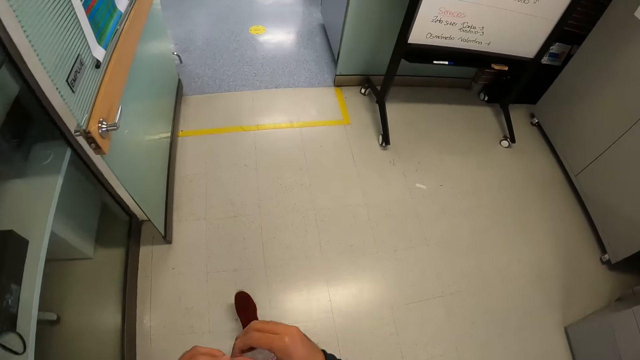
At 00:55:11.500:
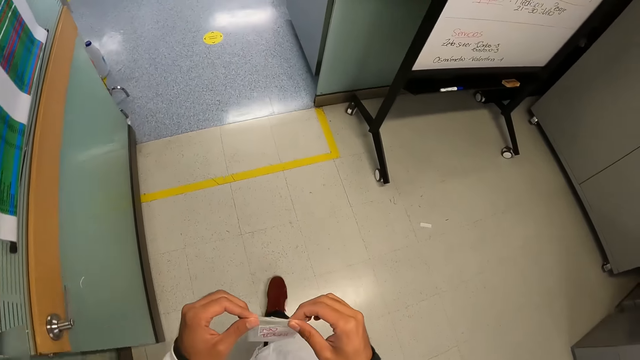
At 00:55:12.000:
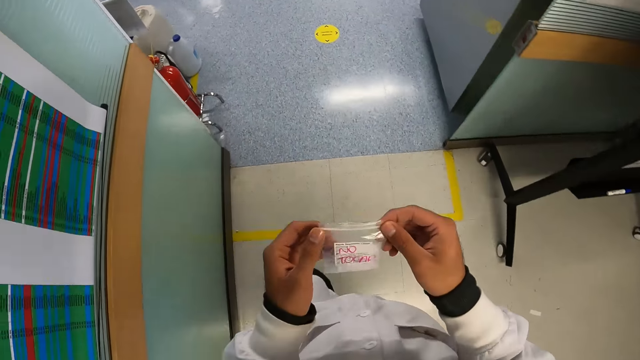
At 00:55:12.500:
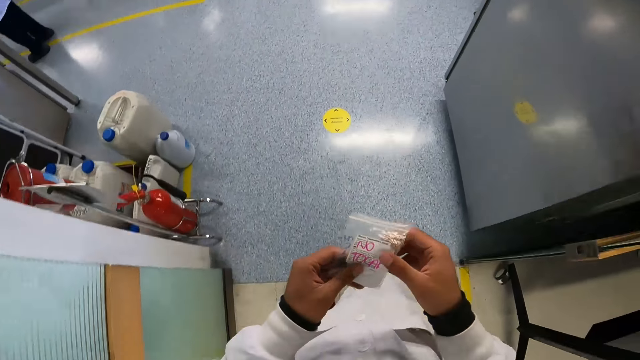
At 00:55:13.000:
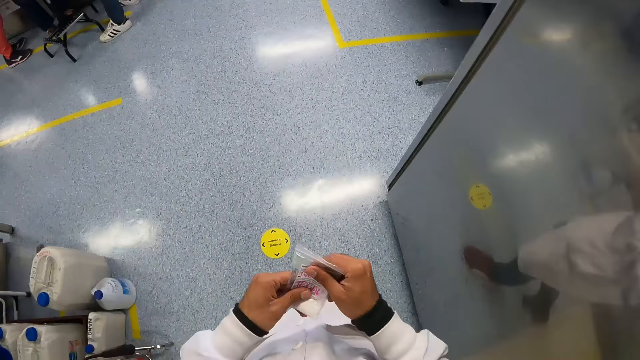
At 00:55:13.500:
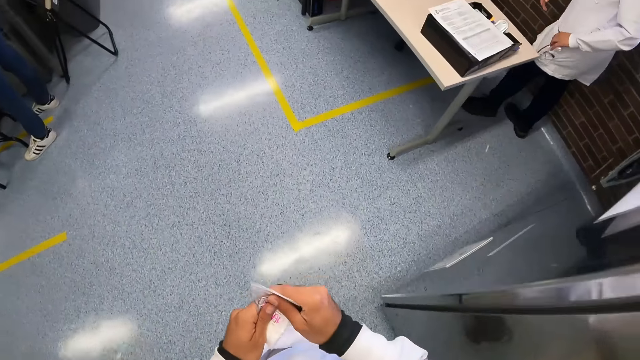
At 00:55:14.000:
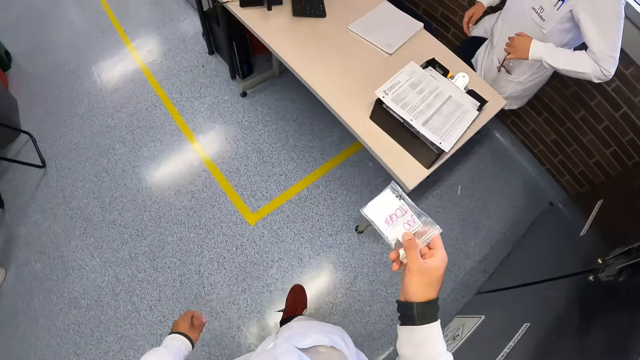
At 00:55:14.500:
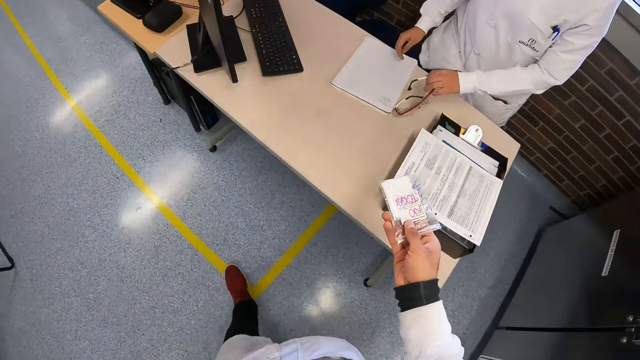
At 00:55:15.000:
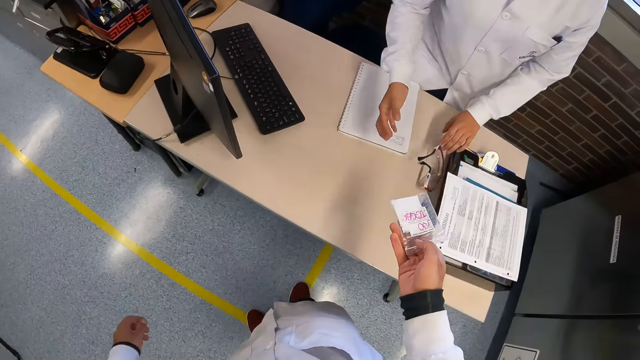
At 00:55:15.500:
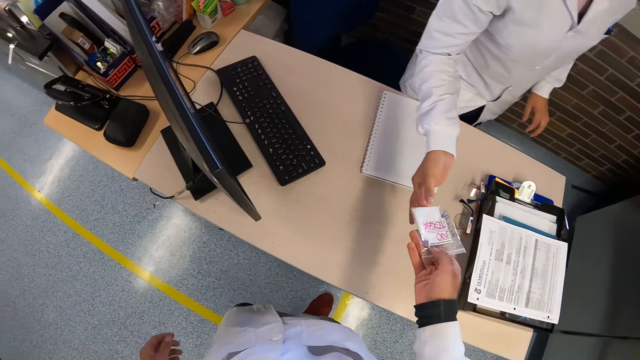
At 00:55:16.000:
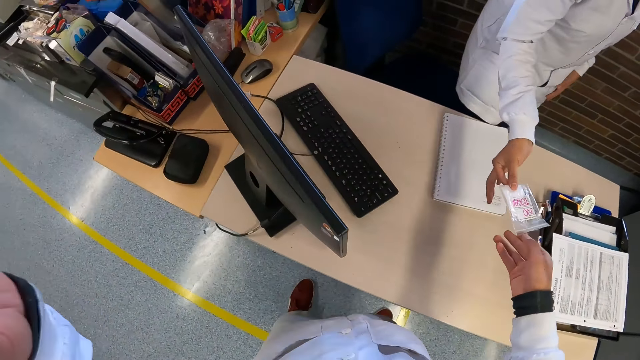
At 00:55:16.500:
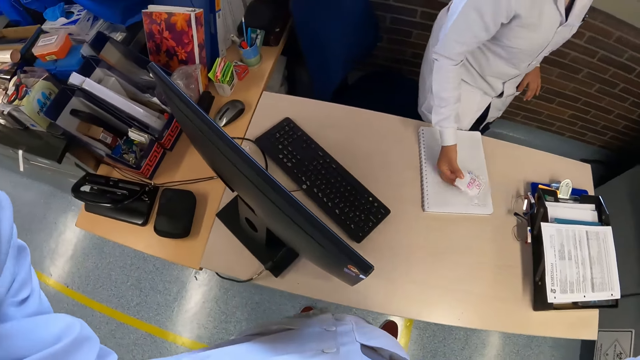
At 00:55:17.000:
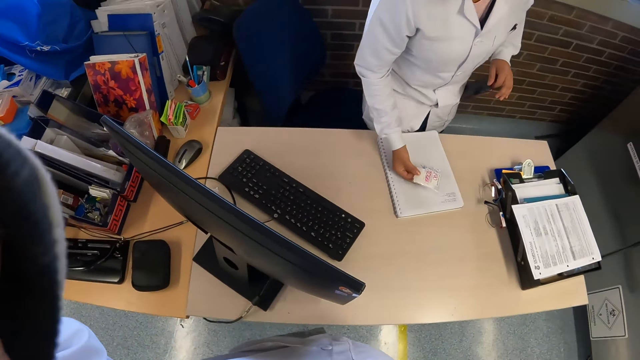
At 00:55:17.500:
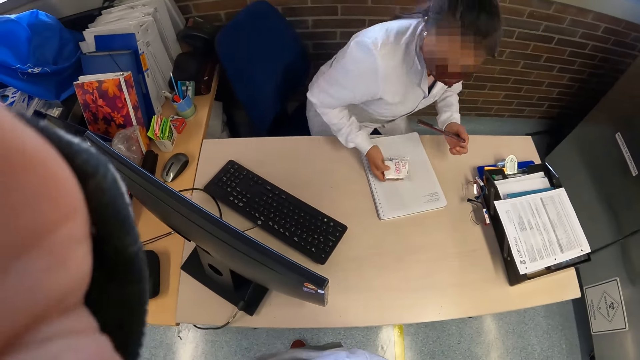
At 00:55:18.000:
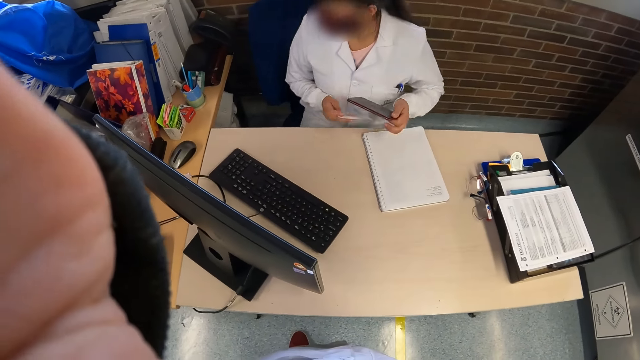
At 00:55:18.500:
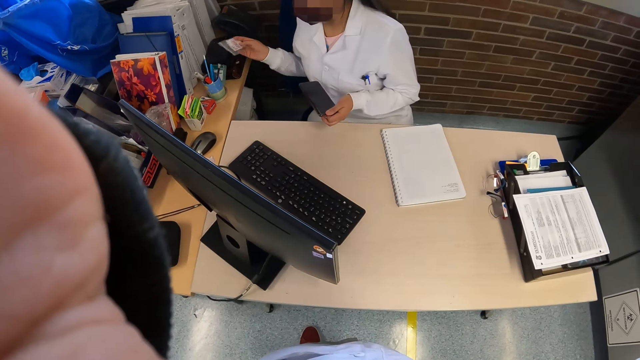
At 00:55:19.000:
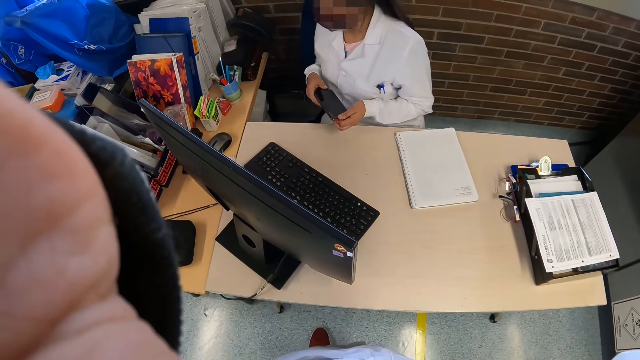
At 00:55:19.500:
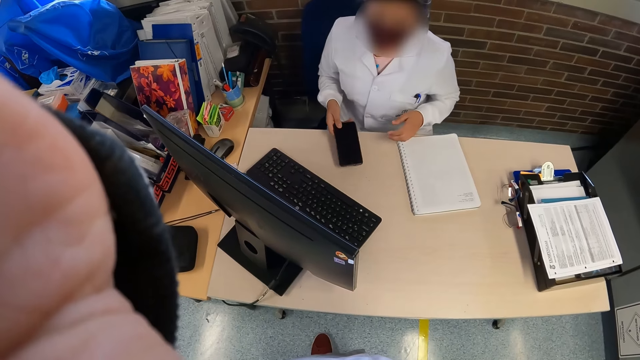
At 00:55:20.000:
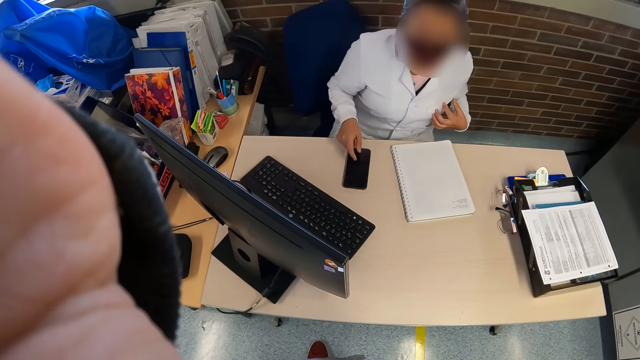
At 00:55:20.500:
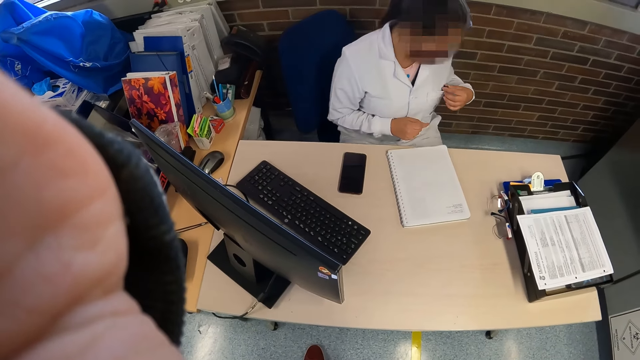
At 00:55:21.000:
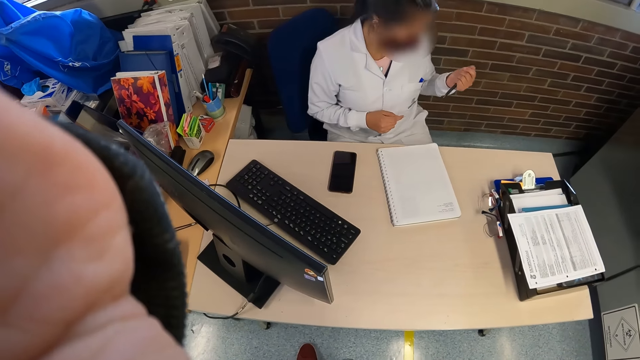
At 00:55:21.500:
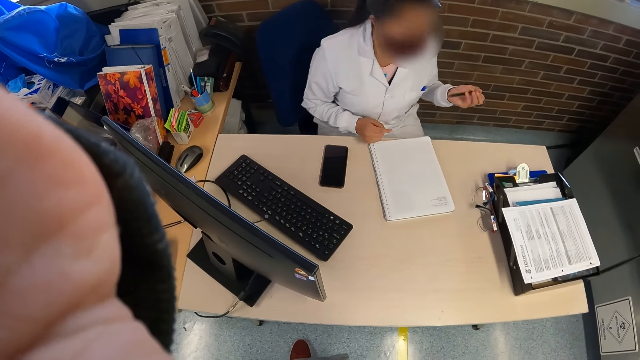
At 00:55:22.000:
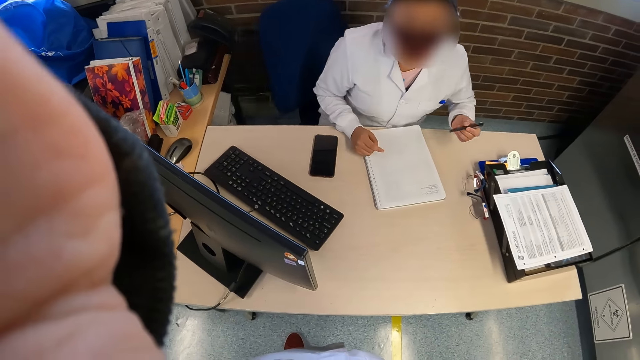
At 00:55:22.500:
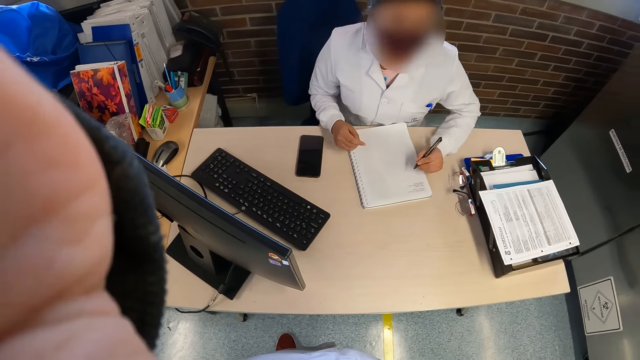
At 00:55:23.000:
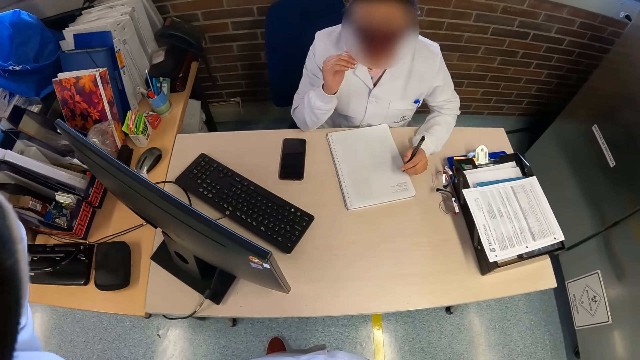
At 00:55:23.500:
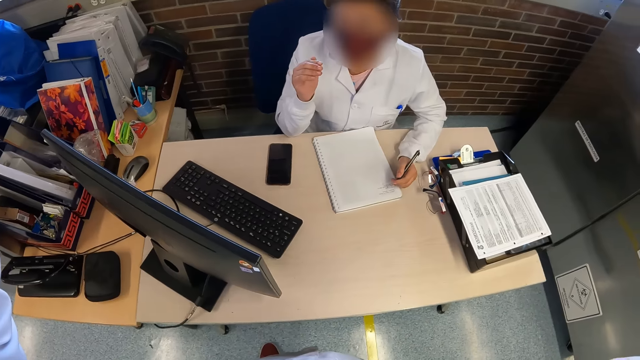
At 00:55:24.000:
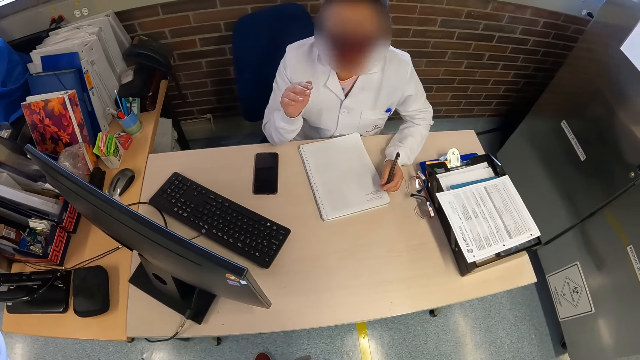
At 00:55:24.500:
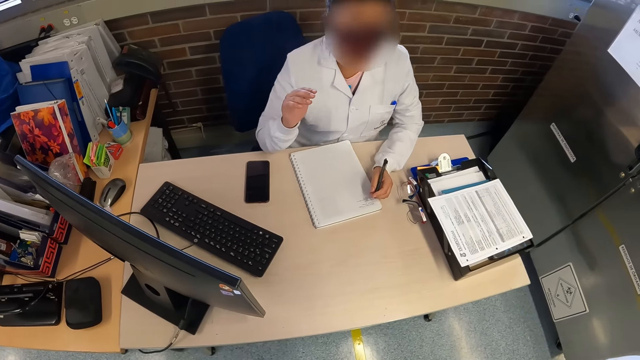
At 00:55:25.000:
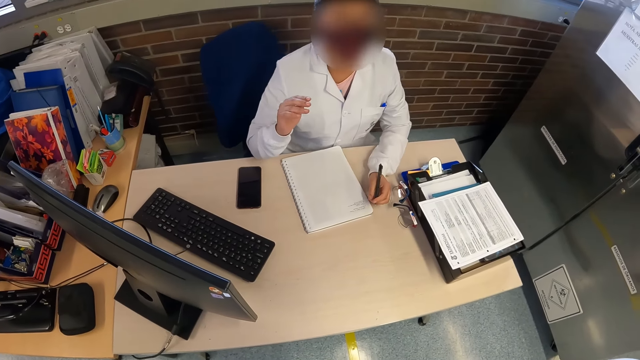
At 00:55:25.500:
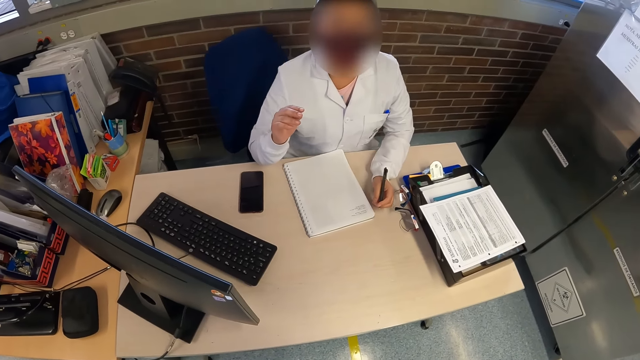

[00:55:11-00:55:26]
The camera wearer holds the nylon with both hands. He walks out of the office. A woman drops a pair of eyeglasses on a table with her left hand. The camera wearer passes the nylon to the woman with his right hand. He adjusts the camera using his hands. He raises his hands to his head. The woman removes a phone from her lab coat with her left hand. The woman sits down on a chair. The woman places the nylon in her right hand on a box on the table with her right hand. The woman passes the phone in her left hand to her right hand. The woman places the phone in her right hand on the table. The woman removes a pen from her pocket with her left hand. The woman presses the pen with her left hand. The camera wearer listens to the woman. He interacts with the woman.

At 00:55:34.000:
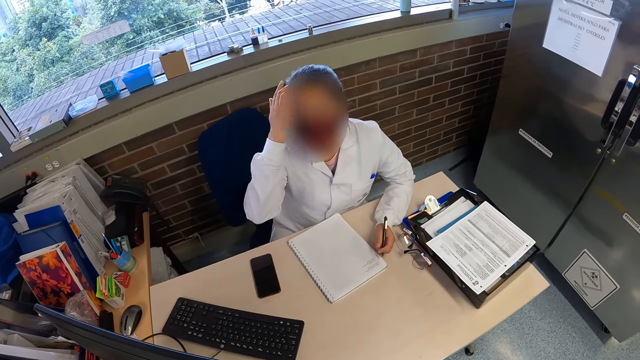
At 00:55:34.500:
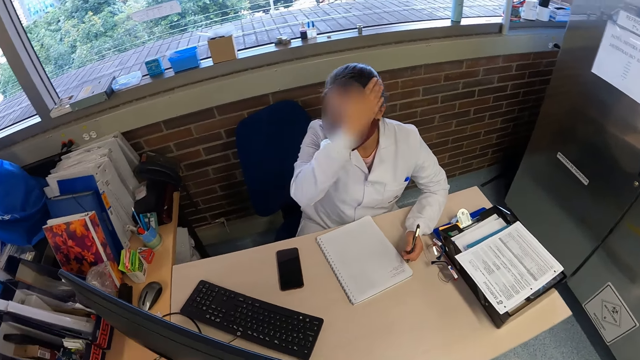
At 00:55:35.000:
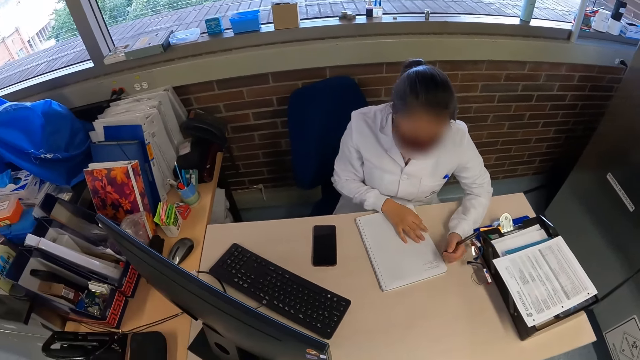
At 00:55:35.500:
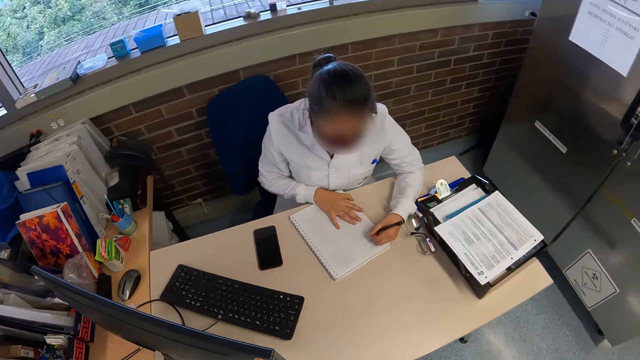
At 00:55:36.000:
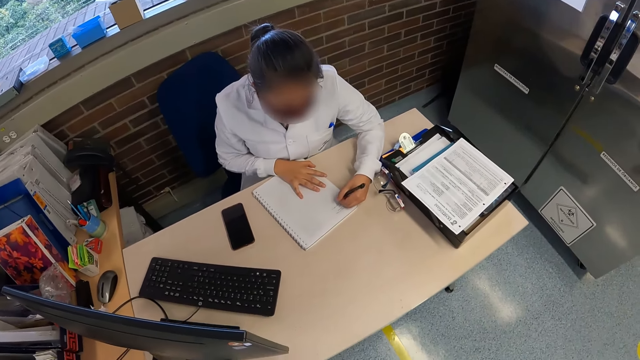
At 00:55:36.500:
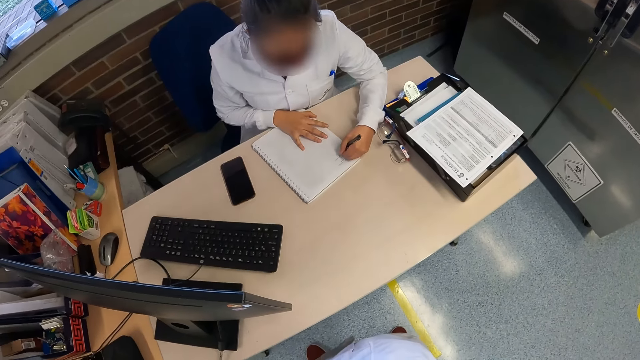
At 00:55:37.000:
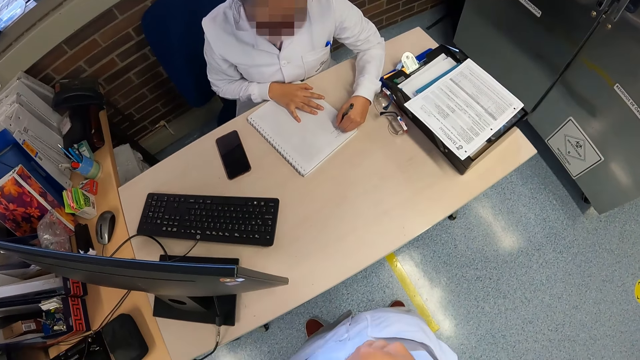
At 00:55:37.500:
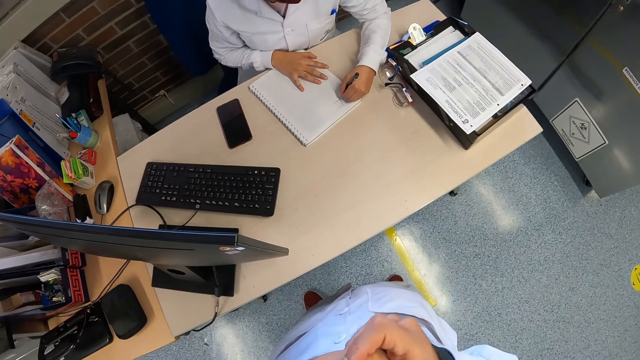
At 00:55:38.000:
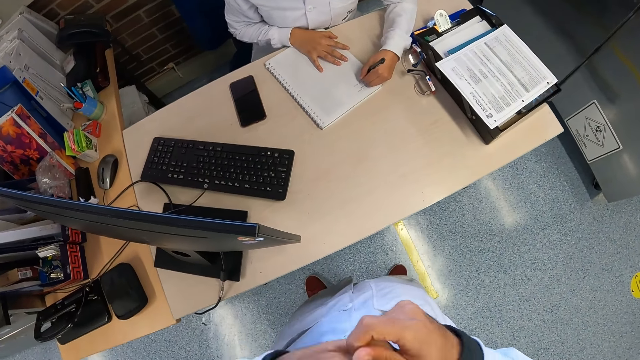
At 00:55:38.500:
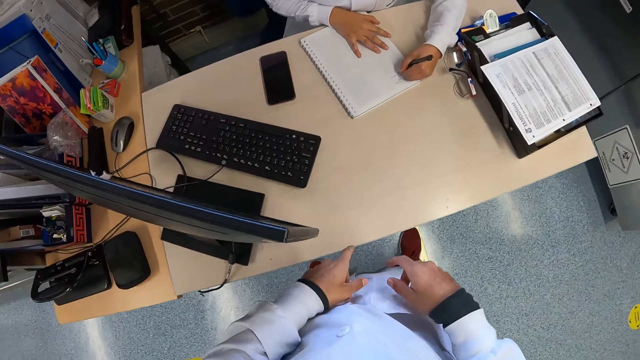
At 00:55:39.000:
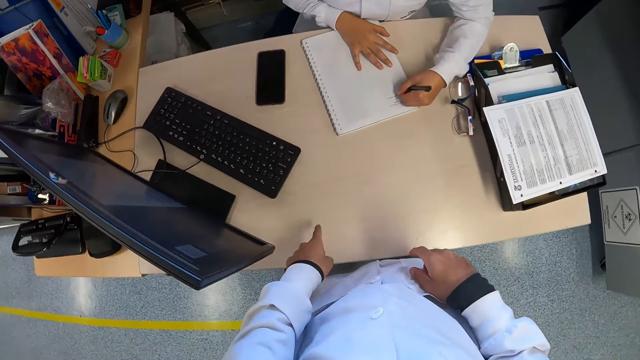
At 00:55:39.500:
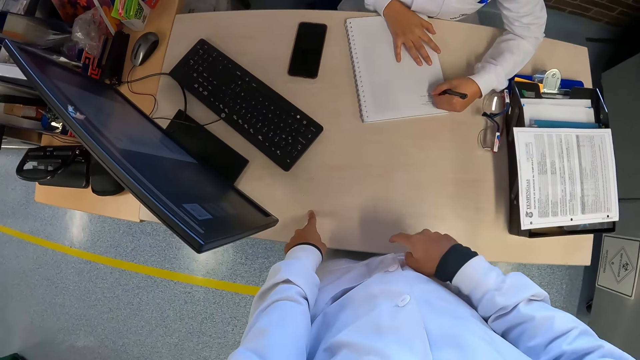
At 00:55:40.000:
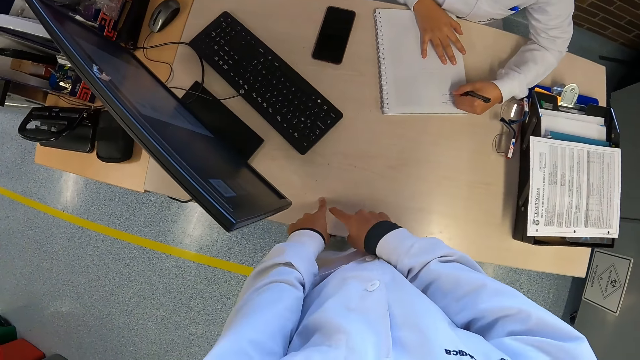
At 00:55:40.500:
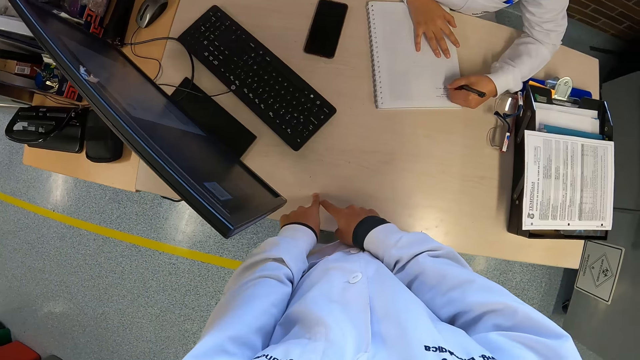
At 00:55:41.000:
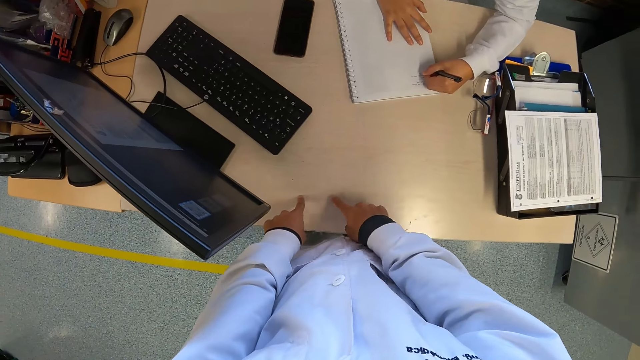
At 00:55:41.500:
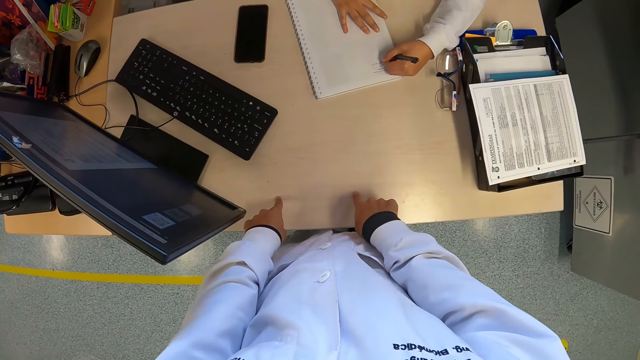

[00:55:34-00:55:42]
The woman touches her hair with her right hand. The woman writes on a book on the table with the pen in her left hand. The camera wearer puts his hands on the table. He makes illustrations on the table with his hands. He moves his hands on the table.
